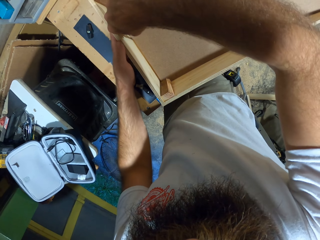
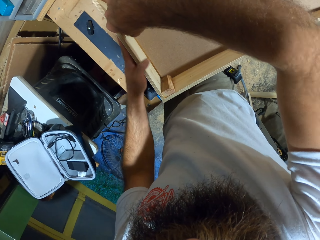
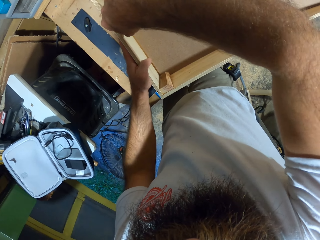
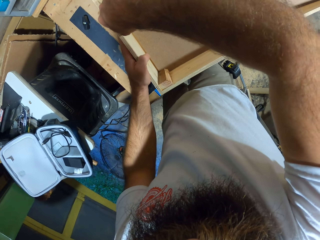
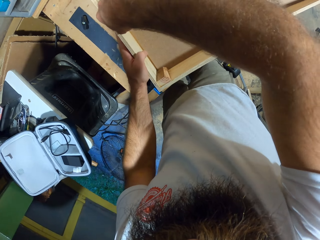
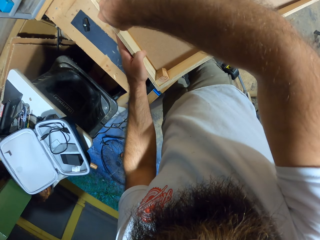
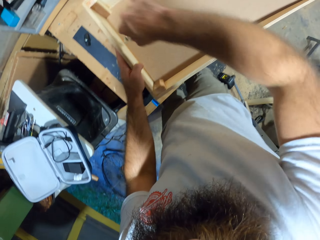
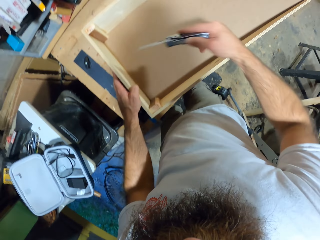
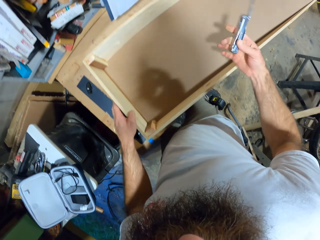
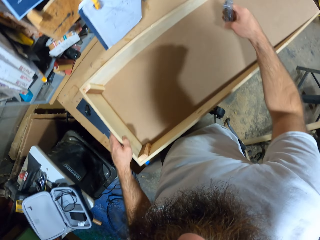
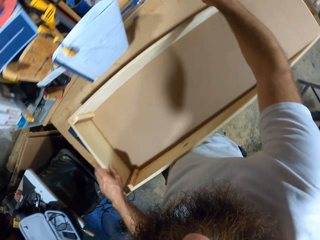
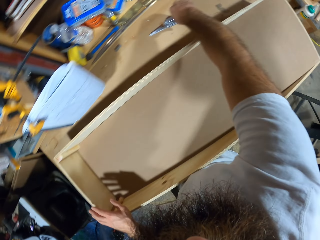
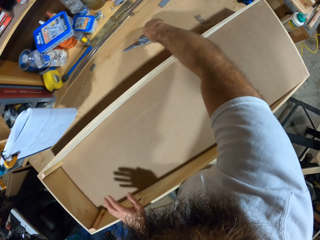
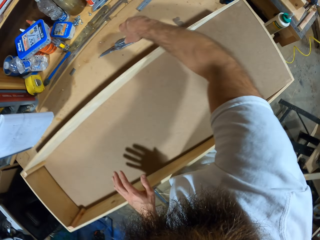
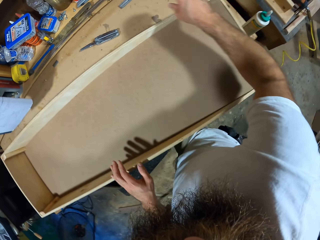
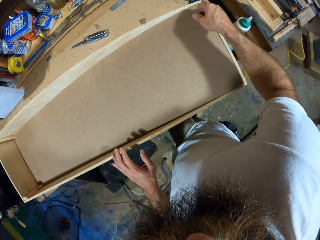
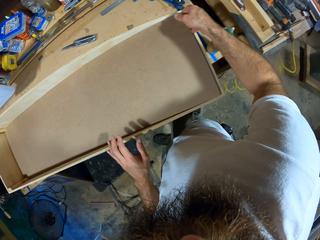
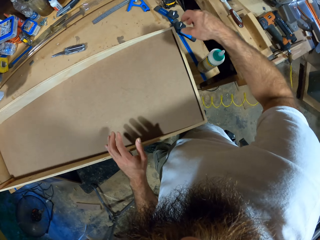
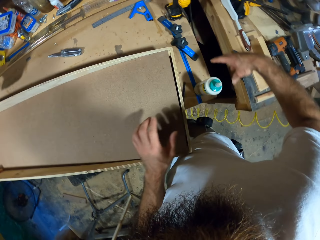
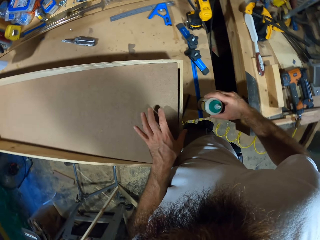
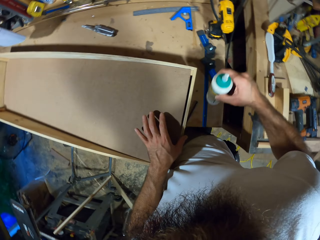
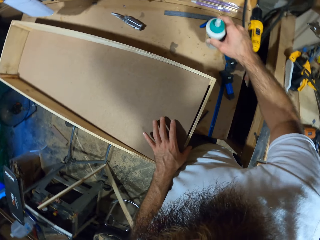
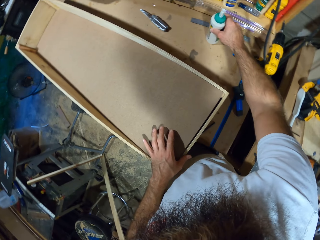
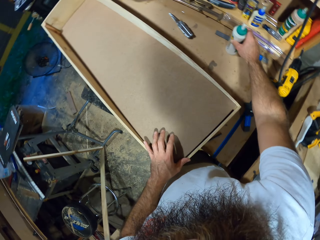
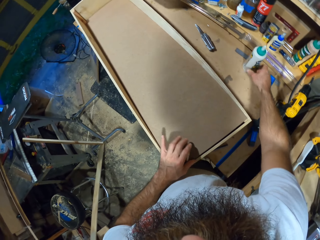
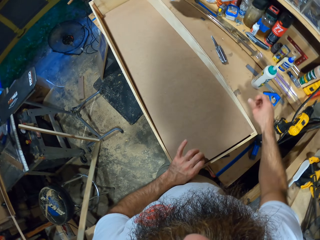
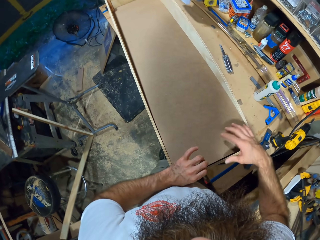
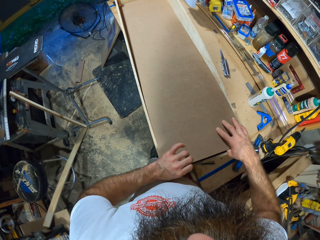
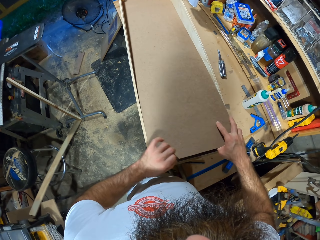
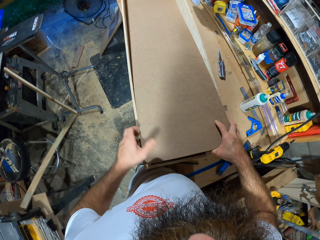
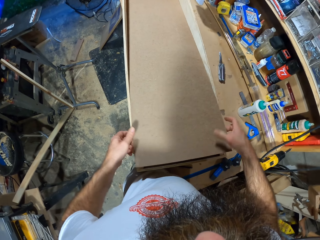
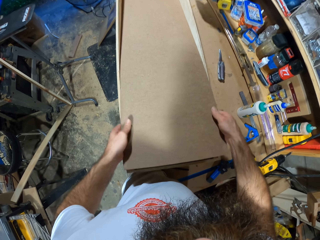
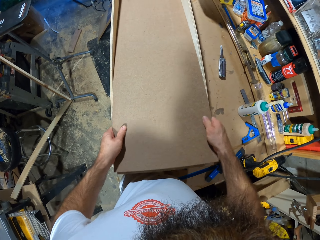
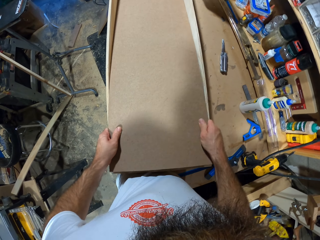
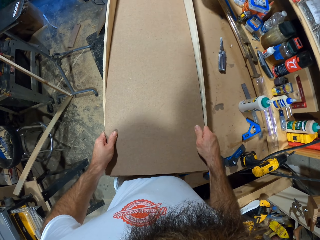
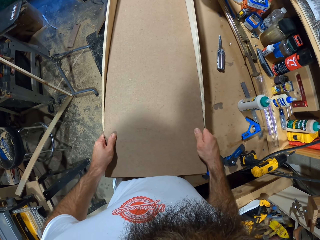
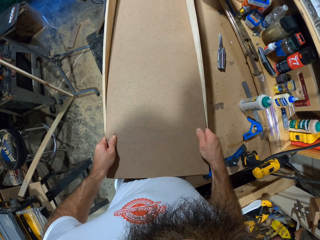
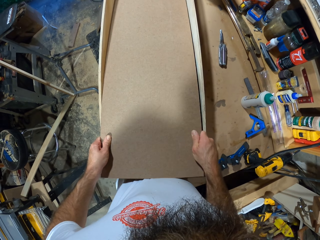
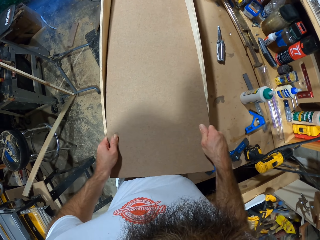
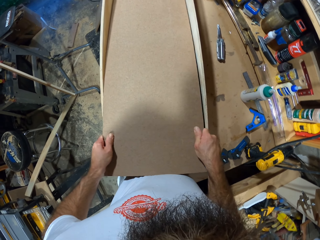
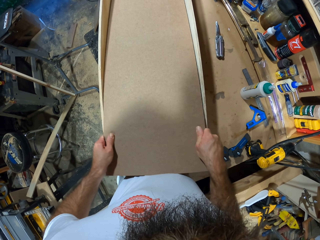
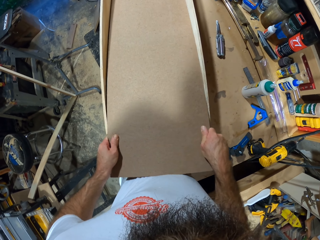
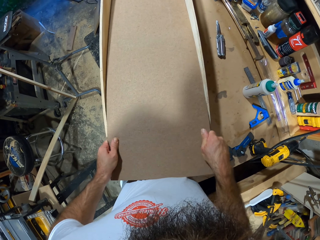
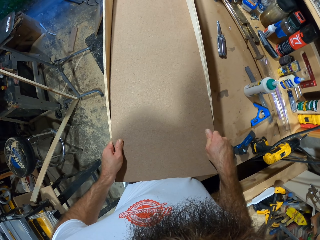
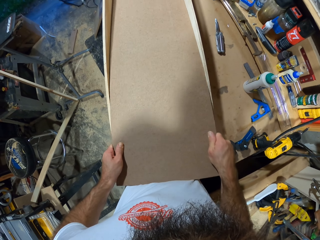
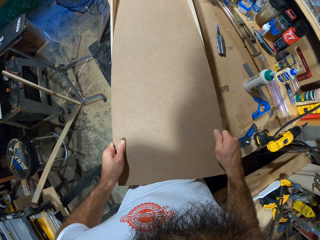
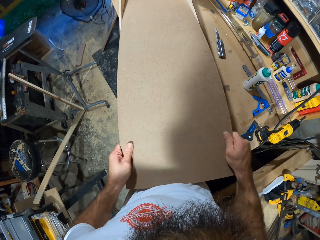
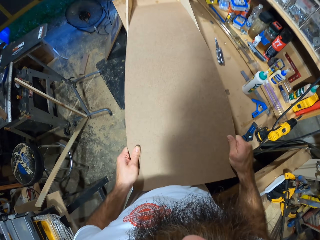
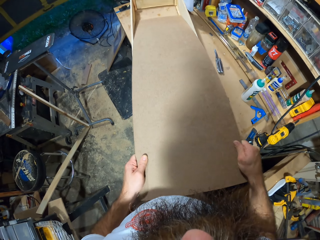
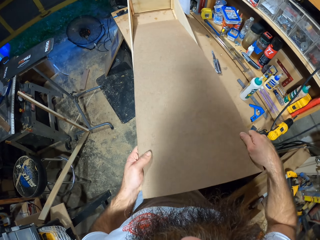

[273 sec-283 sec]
The camera wearer drops the foldable knife on the workbench with his right hand. He picks up the glue and puts the glue down. He dislodges the plywood from the wooden frame with both hands.

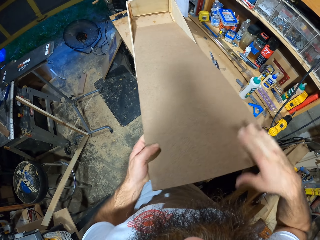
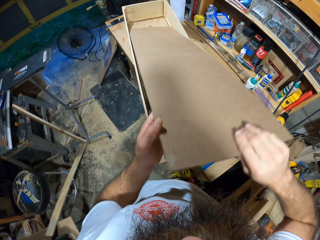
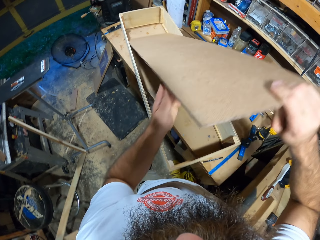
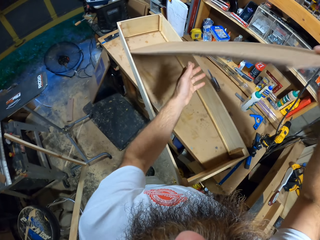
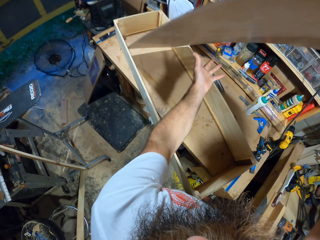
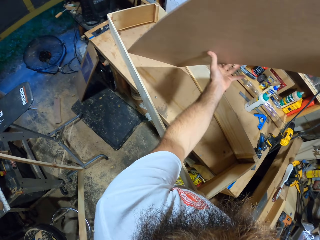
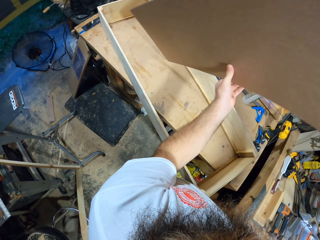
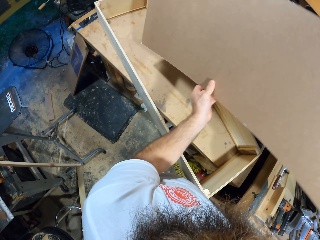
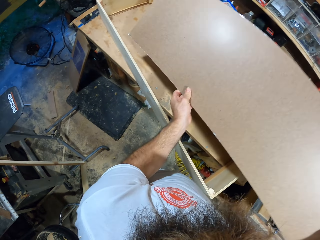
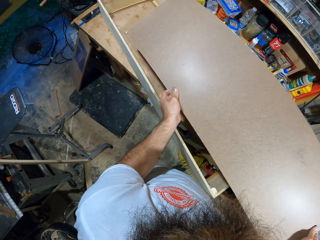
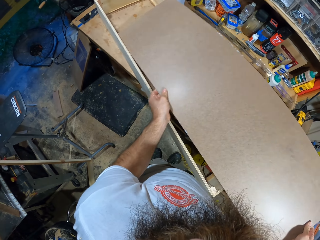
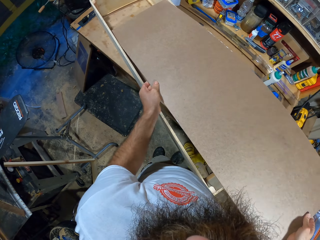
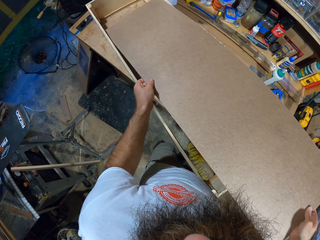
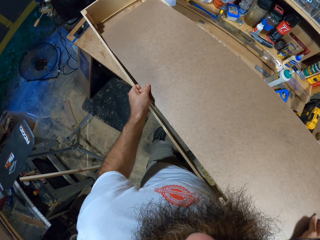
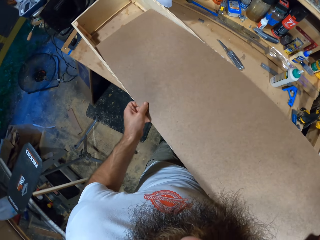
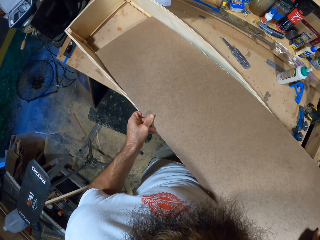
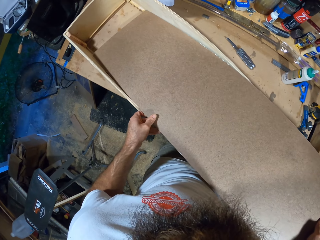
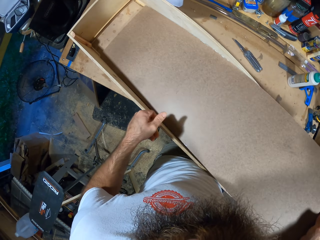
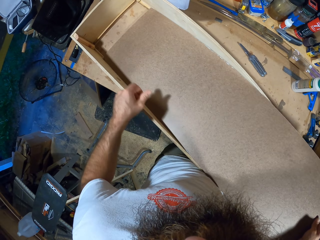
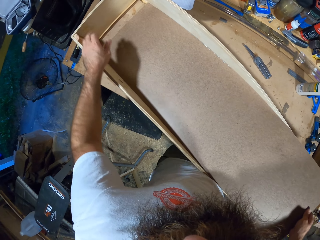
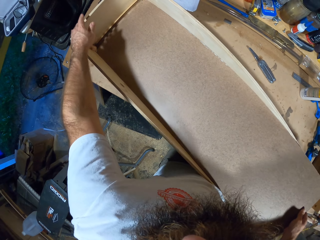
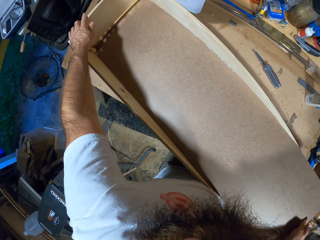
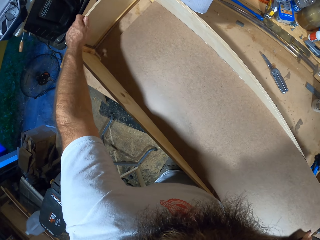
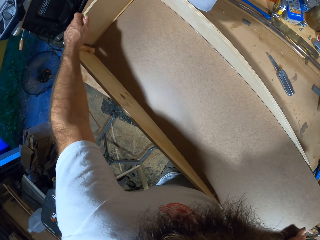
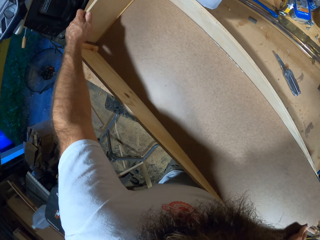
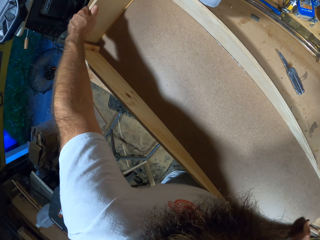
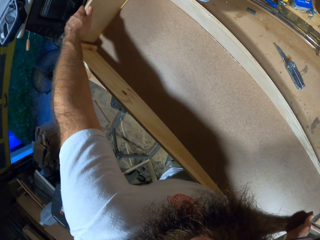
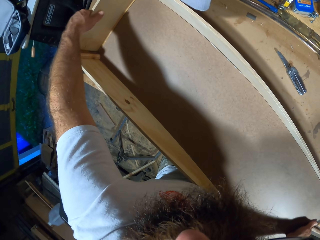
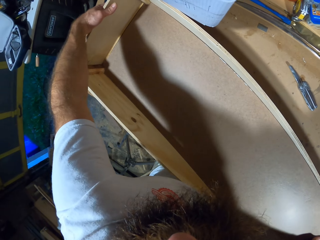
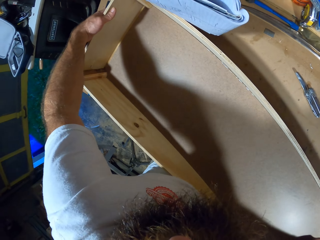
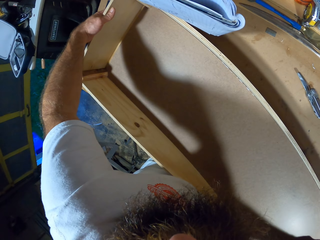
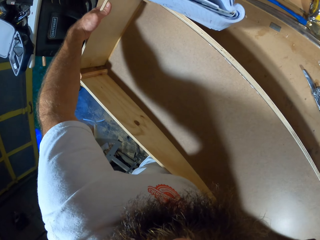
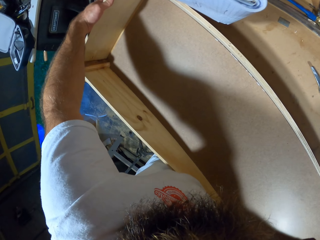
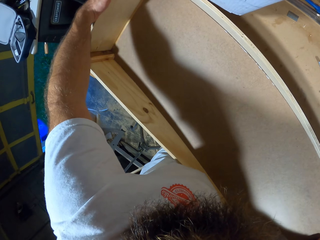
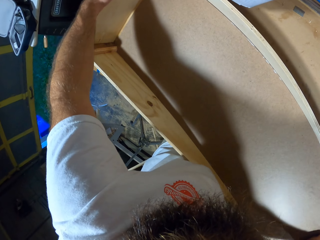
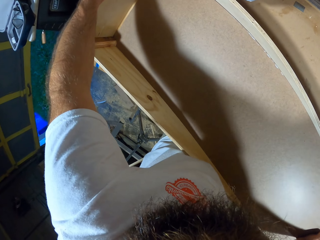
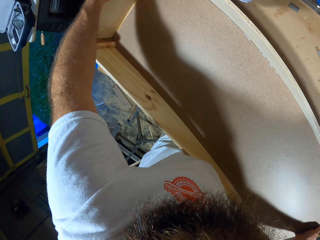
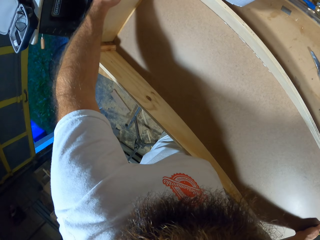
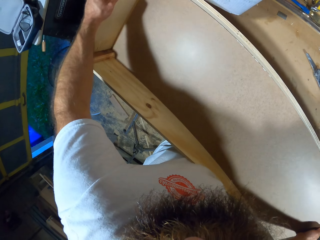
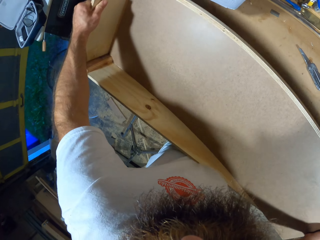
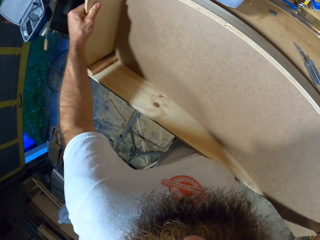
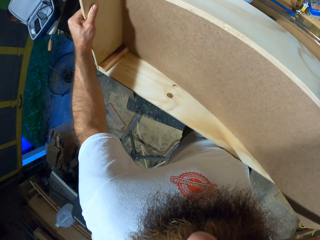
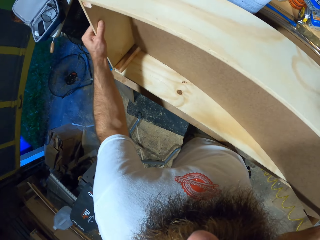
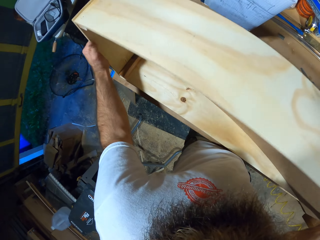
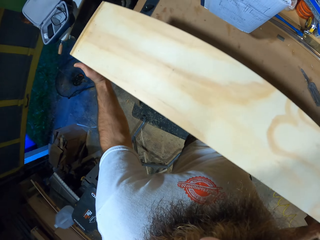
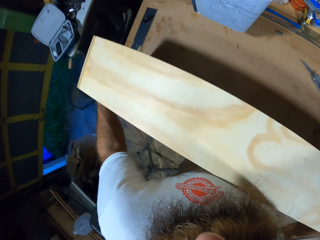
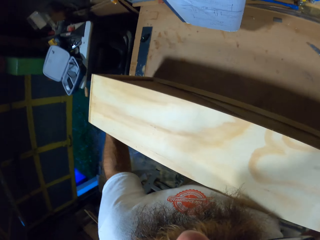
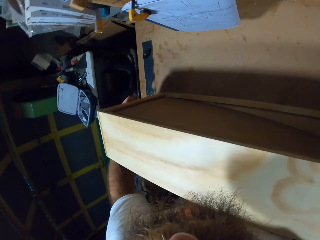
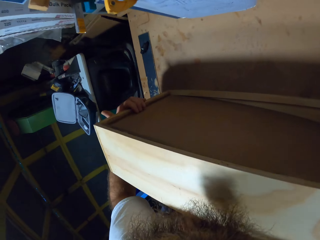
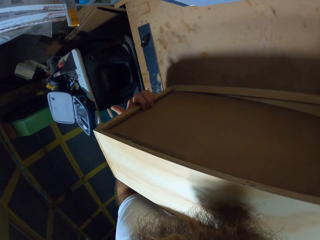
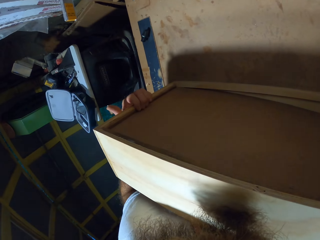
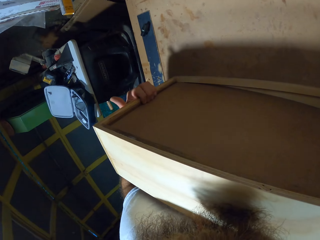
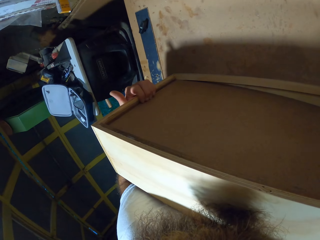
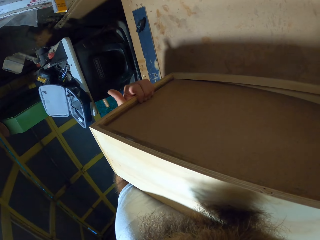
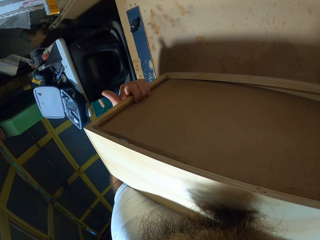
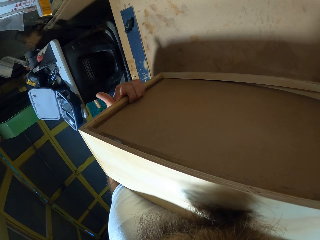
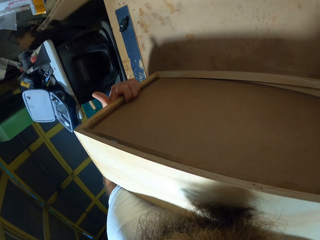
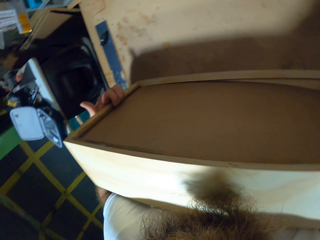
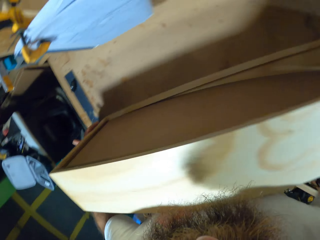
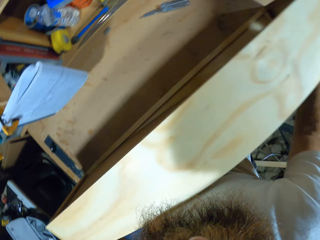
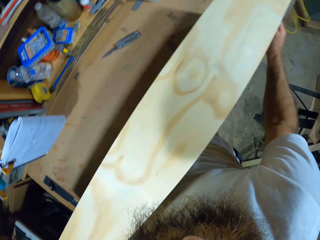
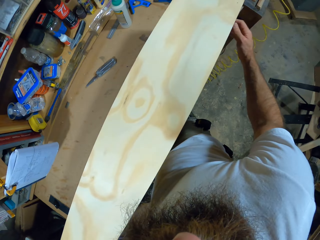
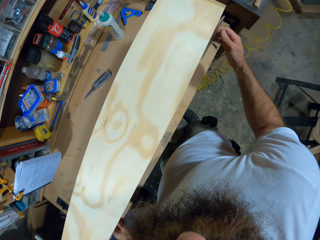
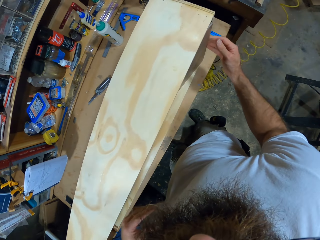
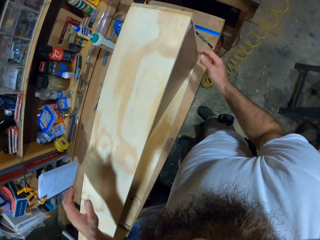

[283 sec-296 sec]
The camera wearer flips over the plywood in the wooden frame with both hands. He puts the piece of wood into the wooden frame on the table. He fixes the plywood. He holds the wooden frame on the table with his left hand. He turns the wooden frame on the table with his hands. He adjusts the piece of wood in the wooden frame with both hands.
